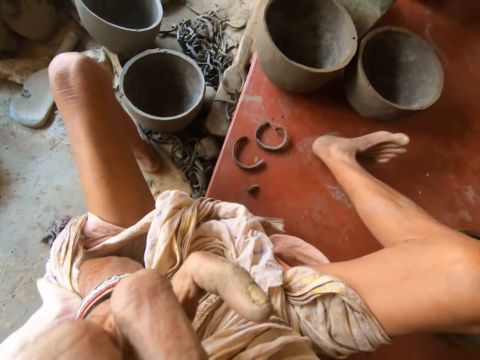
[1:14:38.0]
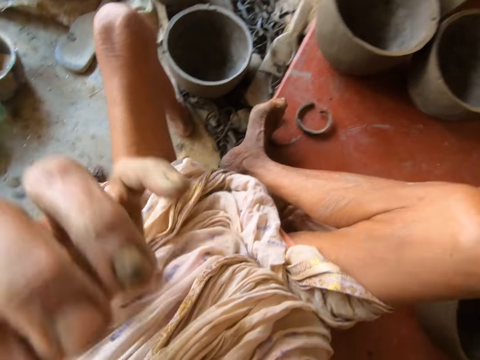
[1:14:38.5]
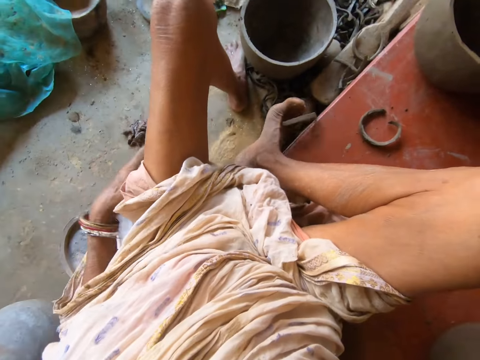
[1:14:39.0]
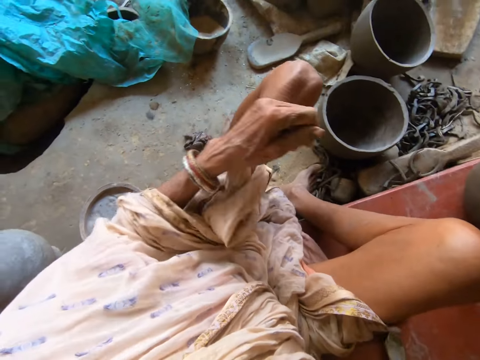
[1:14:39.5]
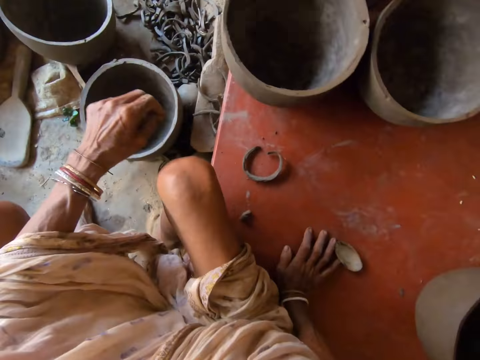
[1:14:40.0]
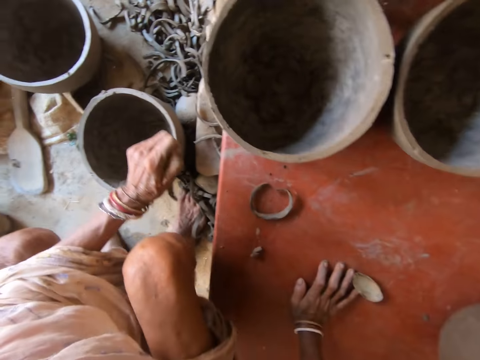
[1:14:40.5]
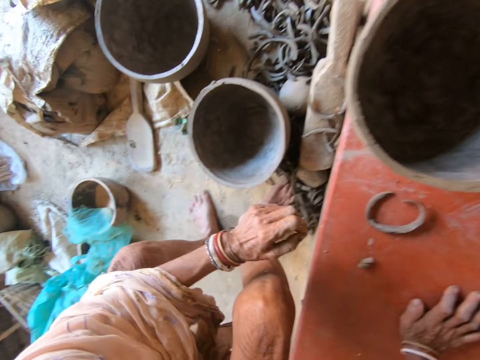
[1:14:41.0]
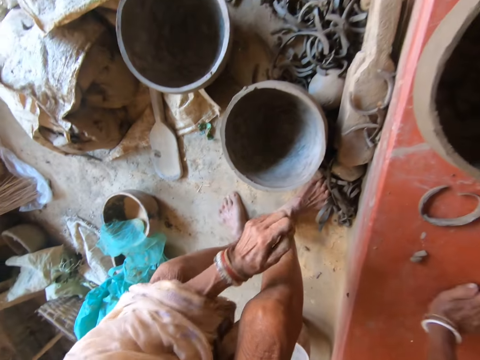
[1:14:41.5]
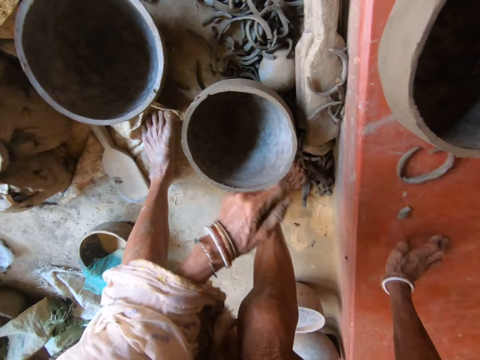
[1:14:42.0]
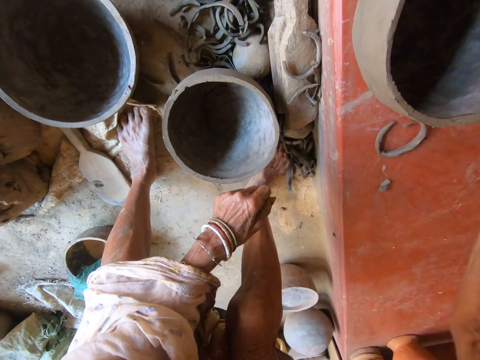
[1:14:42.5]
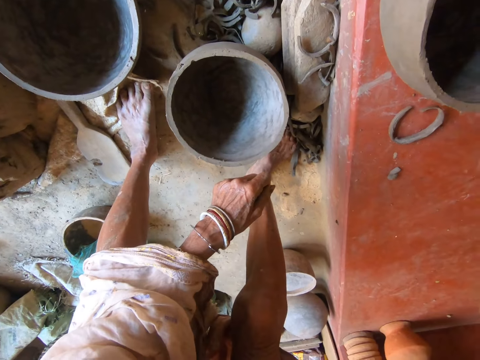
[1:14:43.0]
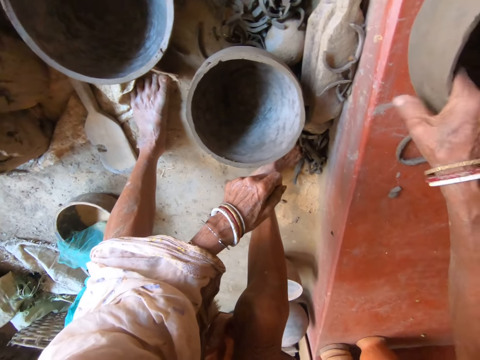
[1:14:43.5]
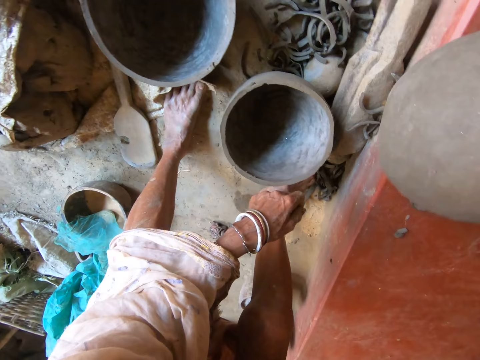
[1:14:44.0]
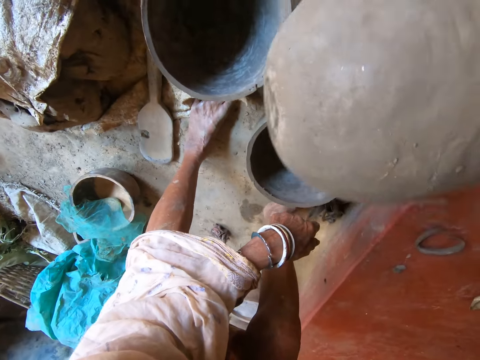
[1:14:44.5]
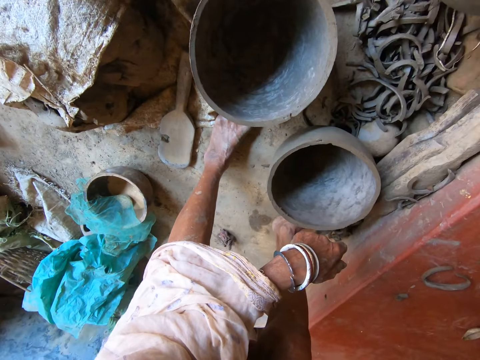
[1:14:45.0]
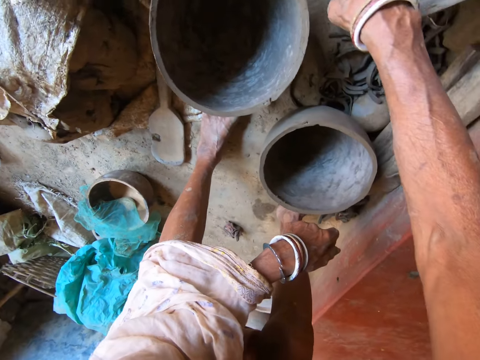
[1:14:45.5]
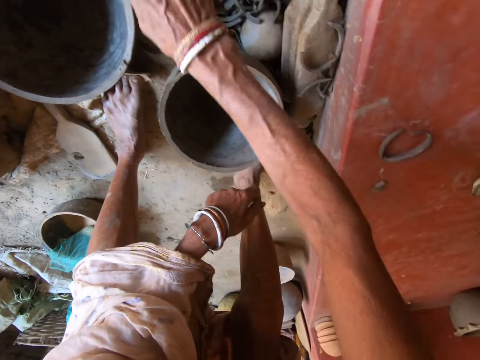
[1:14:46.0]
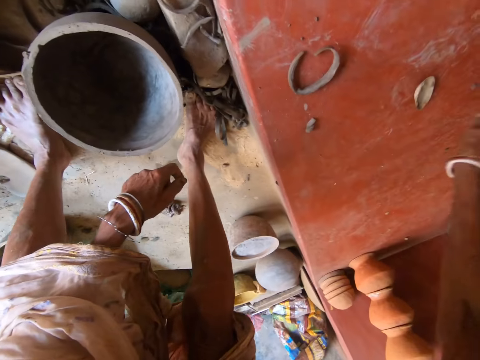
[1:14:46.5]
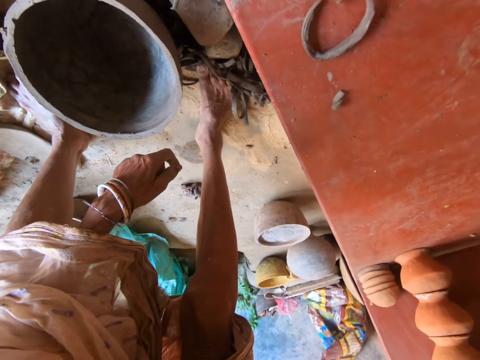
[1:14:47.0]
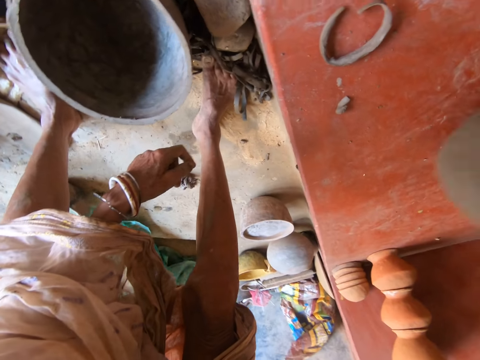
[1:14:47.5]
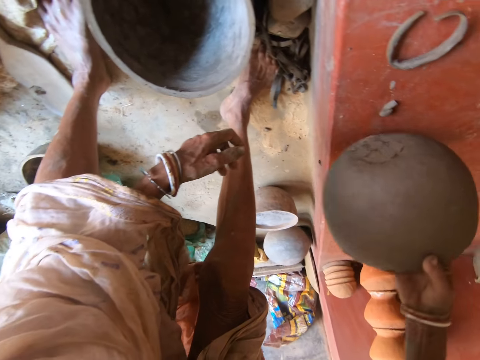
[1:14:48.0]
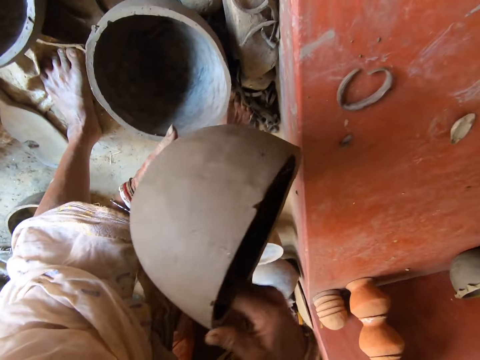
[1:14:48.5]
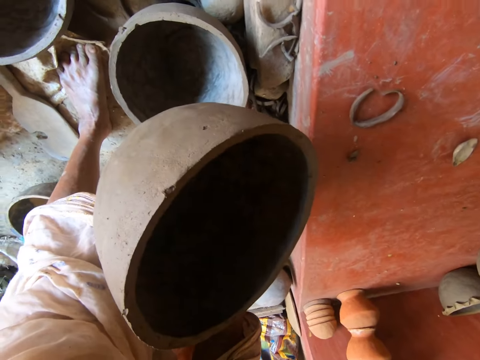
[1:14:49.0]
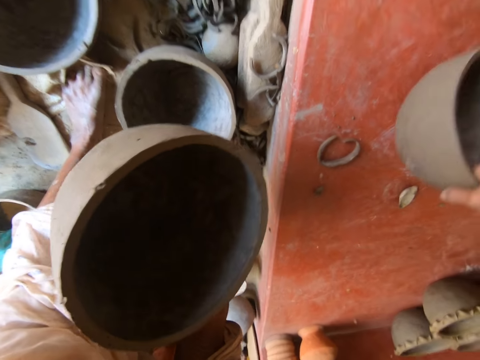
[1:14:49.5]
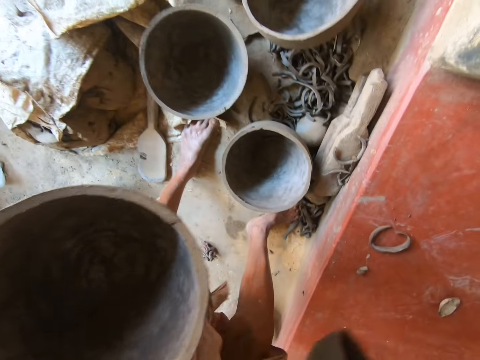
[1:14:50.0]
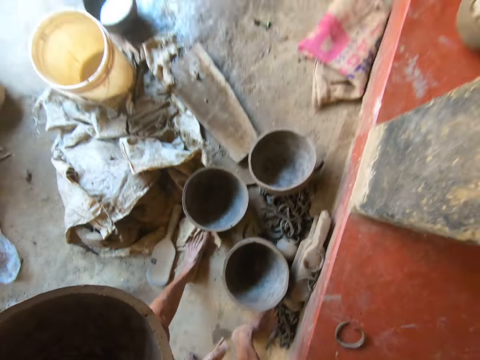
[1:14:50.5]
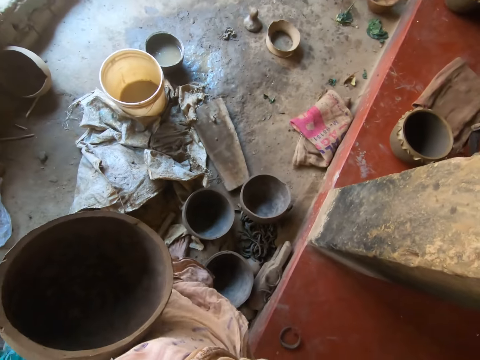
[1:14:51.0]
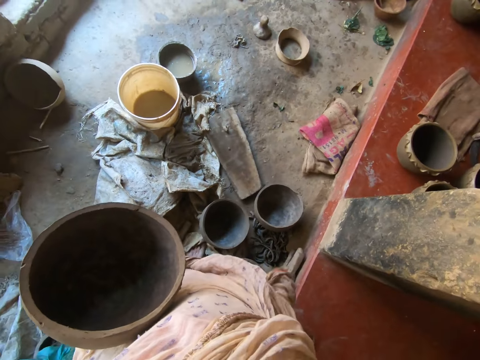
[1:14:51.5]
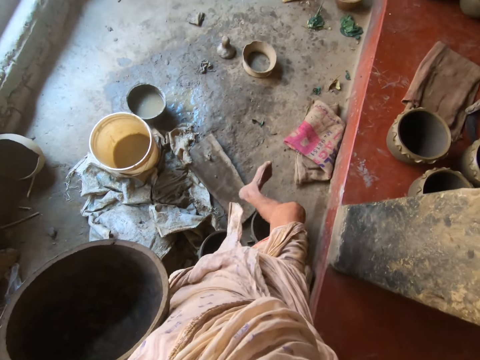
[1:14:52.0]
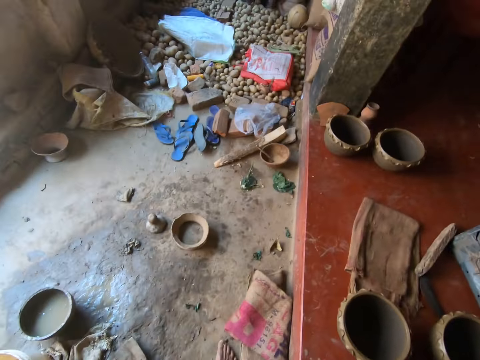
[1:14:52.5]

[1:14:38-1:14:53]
The camera wearer touches her face with her left hand. She adjusts her wrapper with her left hand. She stands up from the floor. She picks up the pottery from the floor with her right hand. She arranges the bowl. She drops the pottery on the ground with her right hand. She picks up the pottery from the floor with her right hand. She passes this pottery to her left hand. She picks up a pottery from the floor with her right hand.

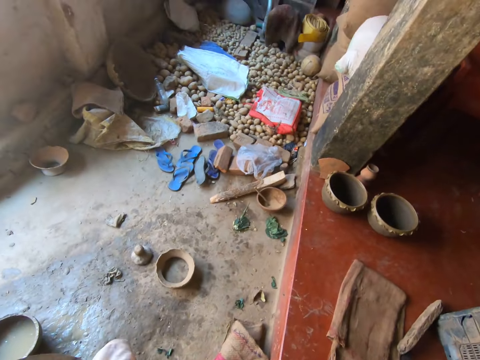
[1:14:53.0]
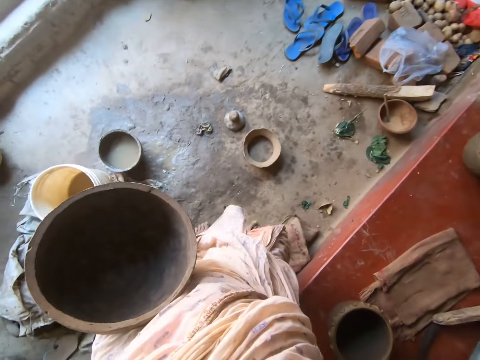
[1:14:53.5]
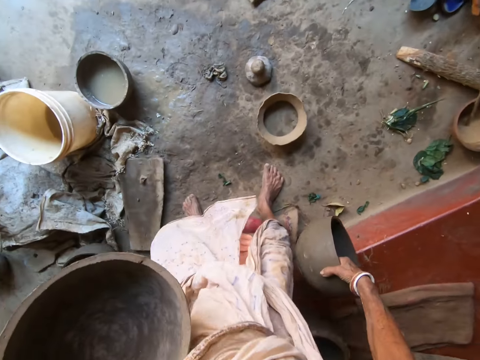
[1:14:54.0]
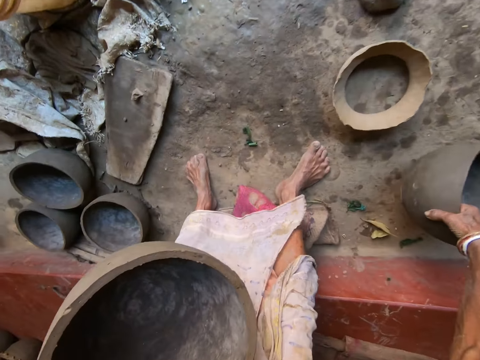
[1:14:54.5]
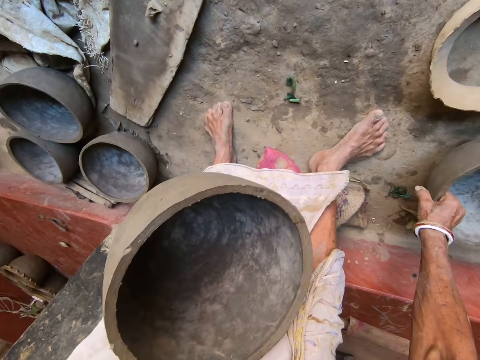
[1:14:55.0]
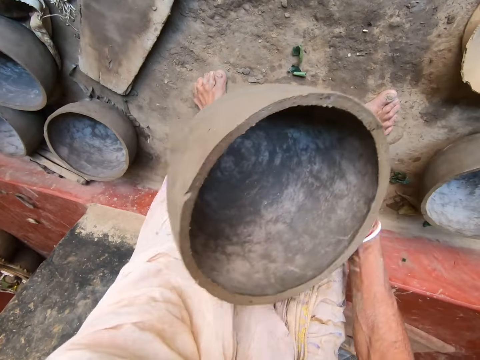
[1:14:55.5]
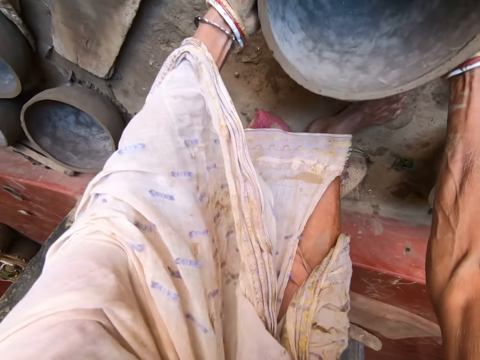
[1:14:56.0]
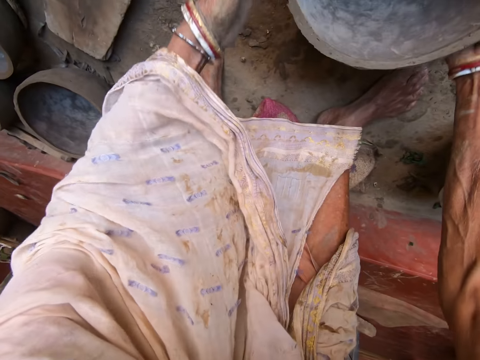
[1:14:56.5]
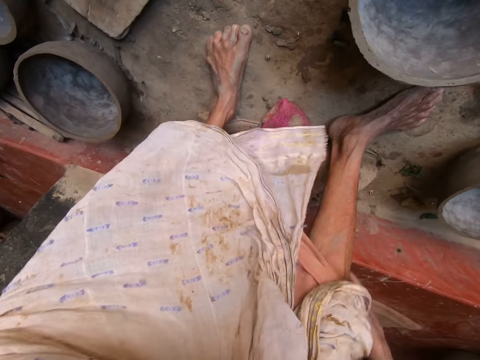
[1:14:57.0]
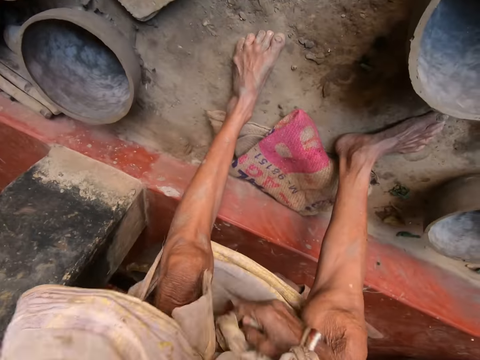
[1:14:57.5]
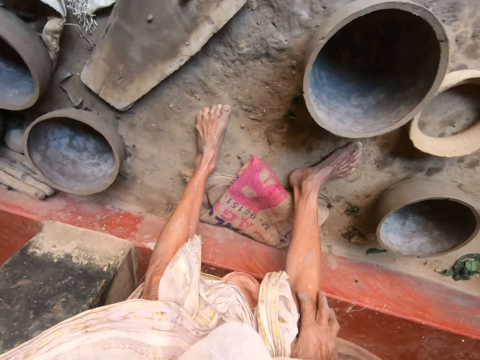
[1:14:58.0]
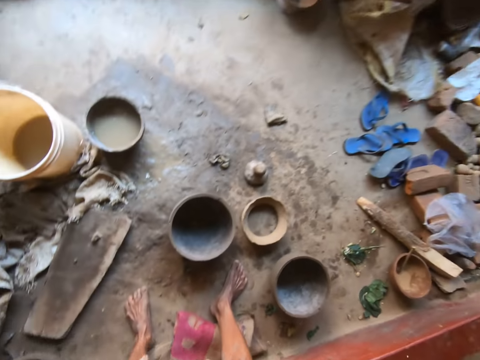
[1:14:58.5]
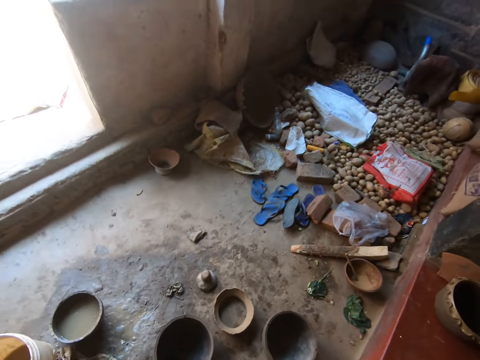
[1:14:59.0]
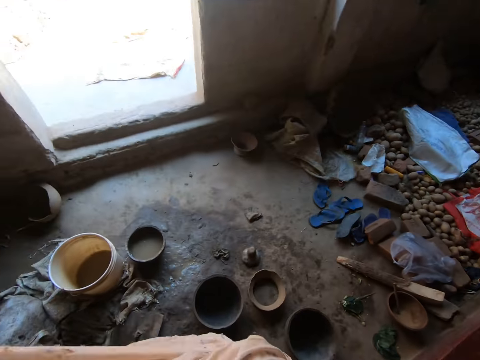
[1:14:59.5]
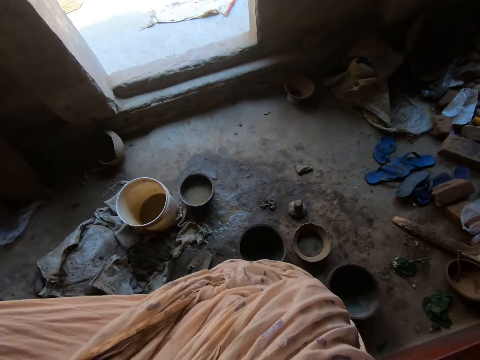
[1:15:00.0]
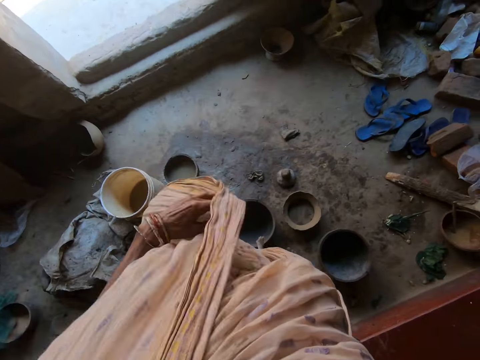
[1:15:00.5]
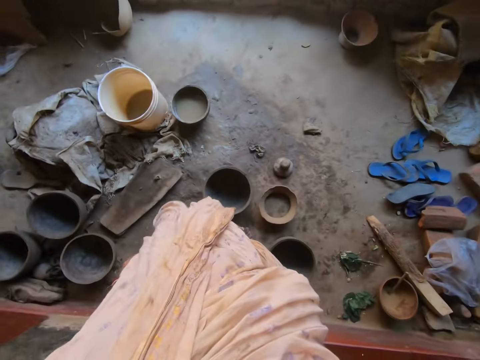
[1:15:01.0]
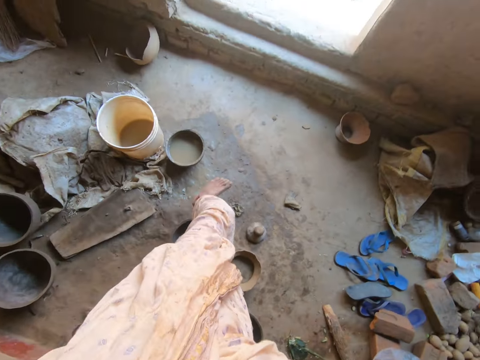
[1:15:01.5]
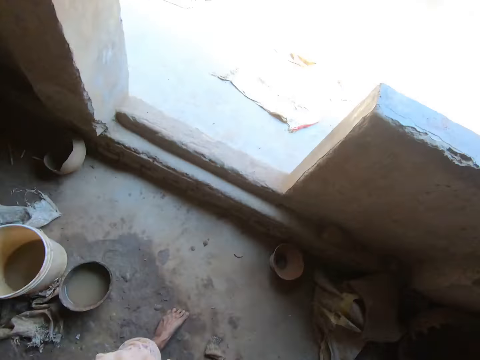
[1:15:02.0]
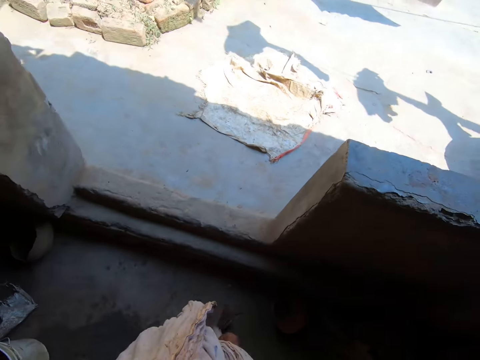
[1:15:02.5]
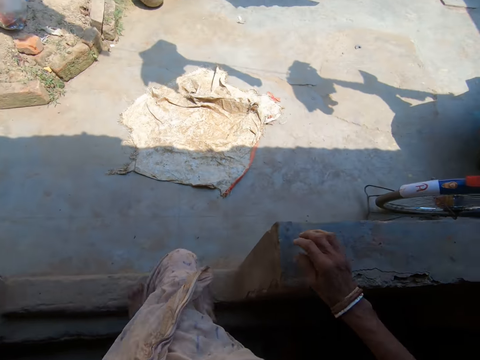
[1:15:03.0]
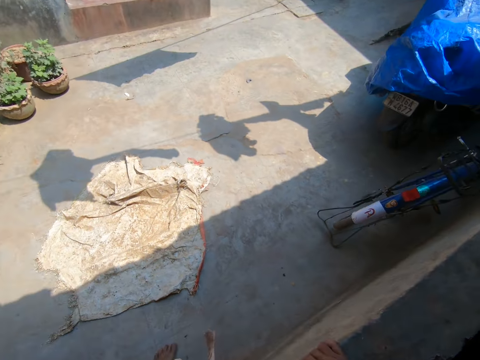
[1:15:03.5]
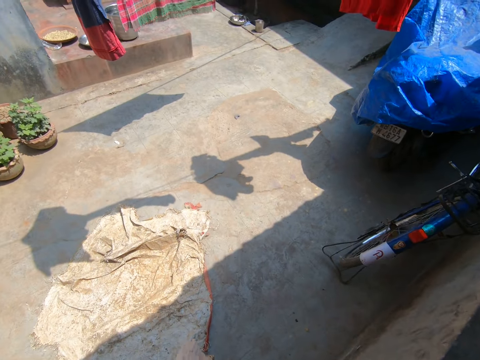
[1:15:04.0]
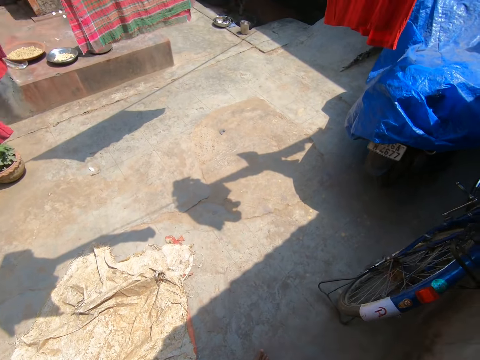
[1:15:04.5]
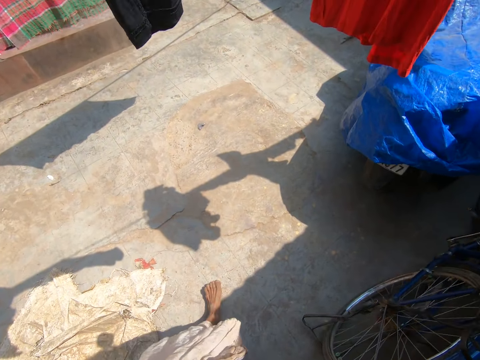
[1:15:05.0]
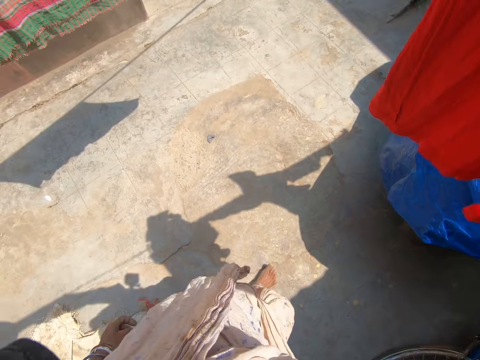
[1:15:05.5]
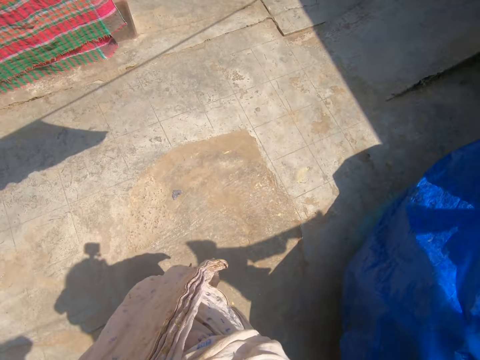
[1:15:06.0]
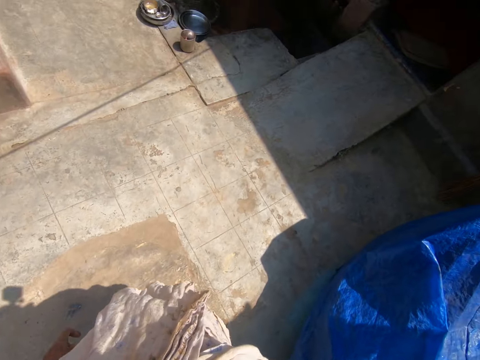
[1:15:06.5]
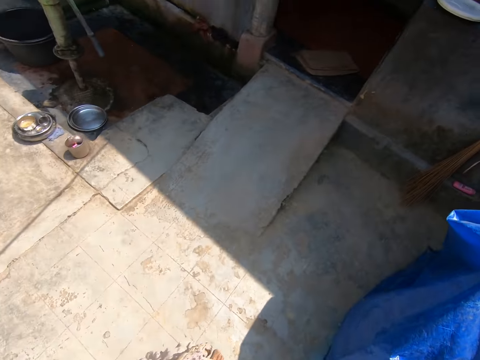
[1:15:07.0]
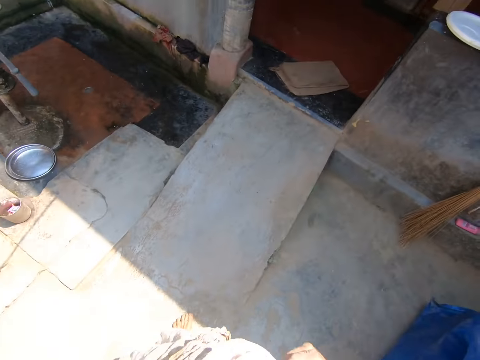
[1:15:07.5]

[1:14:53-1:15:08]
The camera wearer drops the pottery in her right hand on the ground. She holds the pottery with her hands. She drops the pottery in her hands on the ground. She adjusts her wrapper with her hands. She walks towards a room. She walks towards the house.
